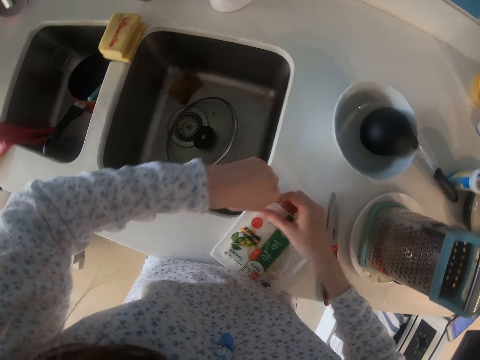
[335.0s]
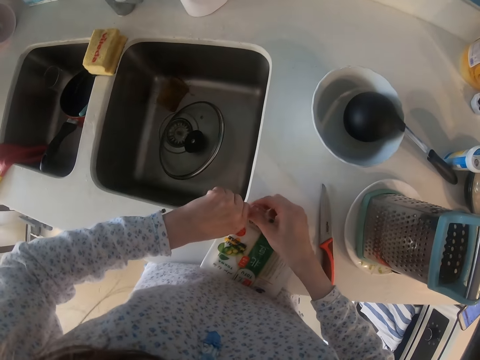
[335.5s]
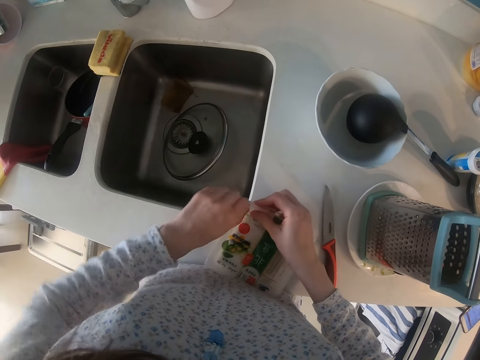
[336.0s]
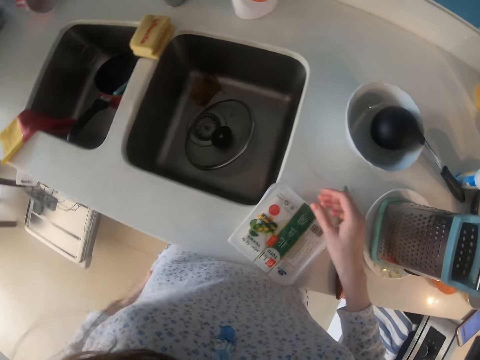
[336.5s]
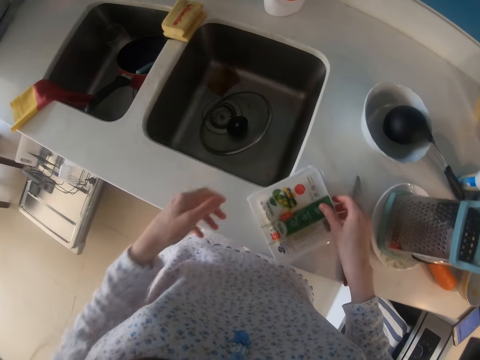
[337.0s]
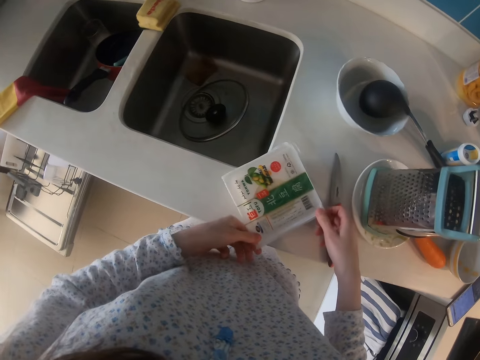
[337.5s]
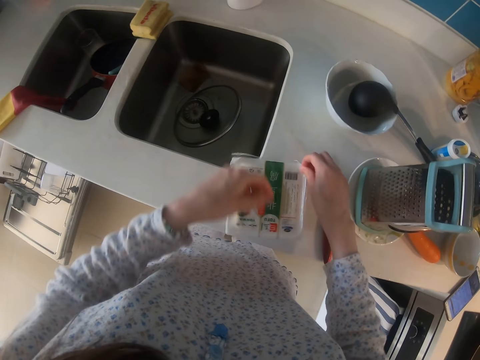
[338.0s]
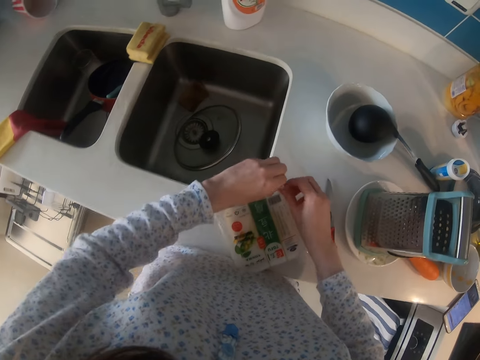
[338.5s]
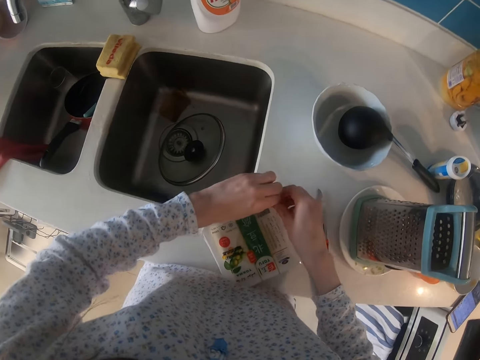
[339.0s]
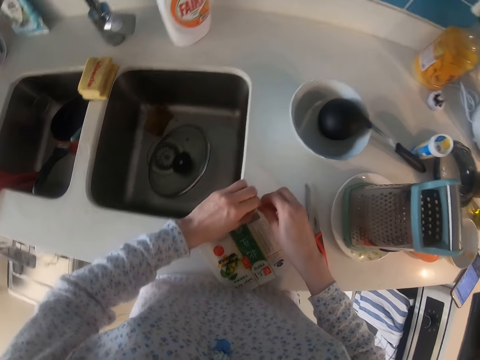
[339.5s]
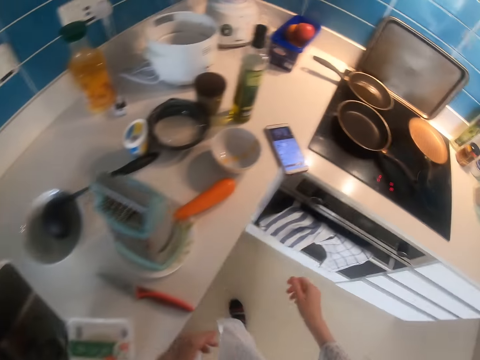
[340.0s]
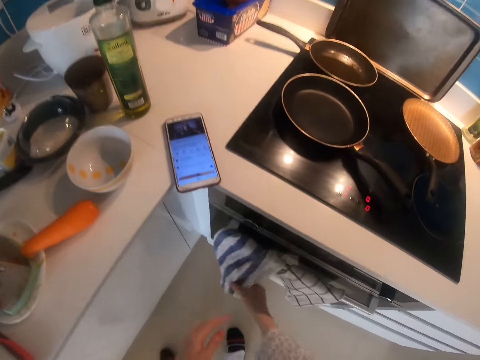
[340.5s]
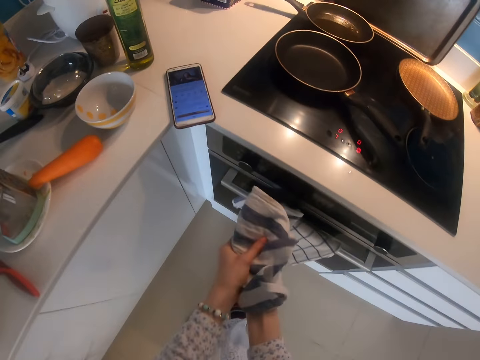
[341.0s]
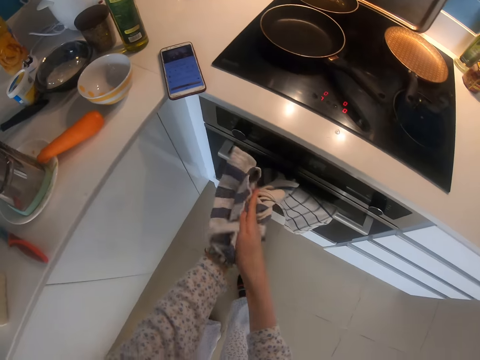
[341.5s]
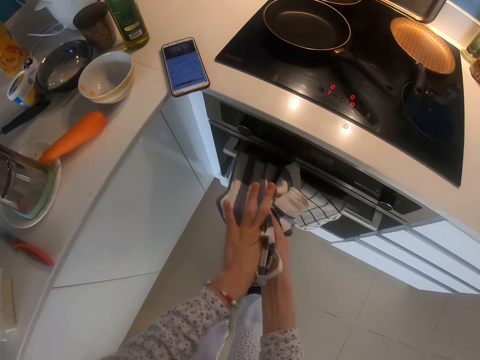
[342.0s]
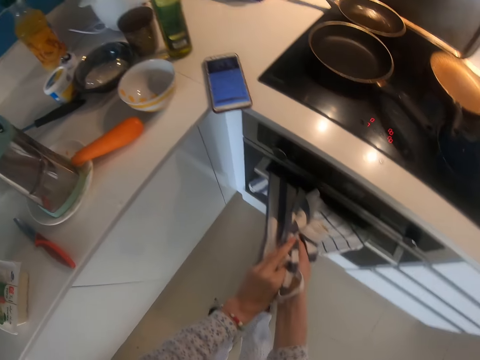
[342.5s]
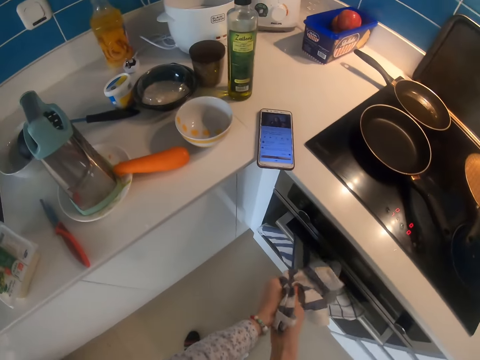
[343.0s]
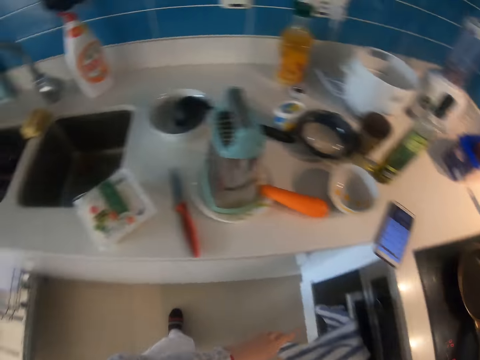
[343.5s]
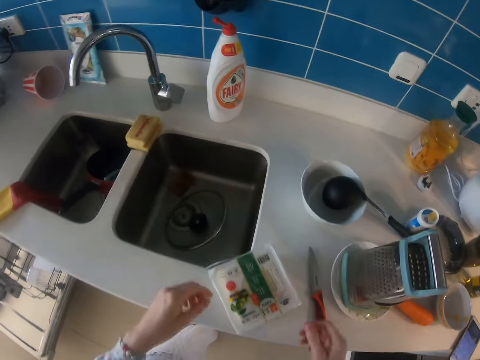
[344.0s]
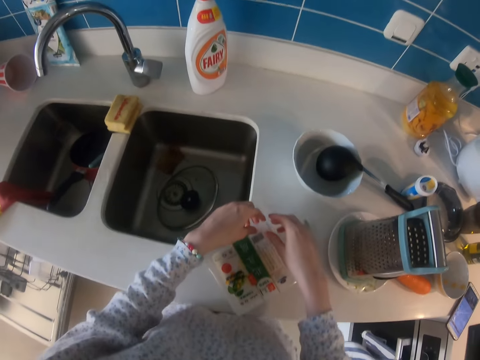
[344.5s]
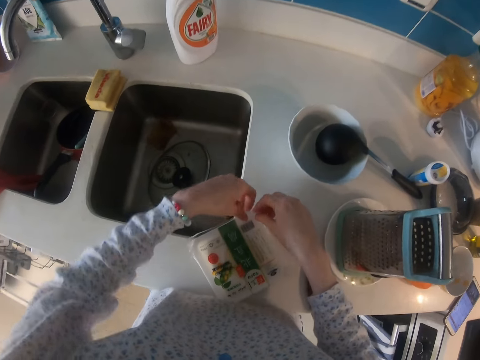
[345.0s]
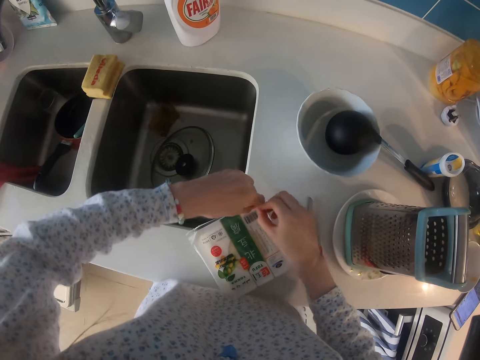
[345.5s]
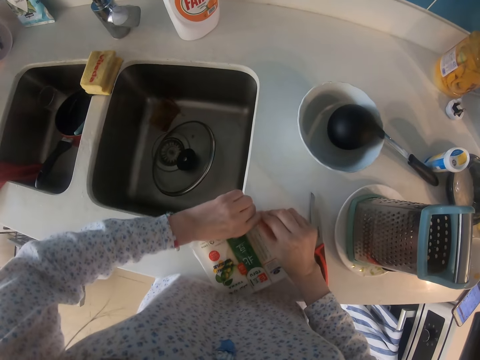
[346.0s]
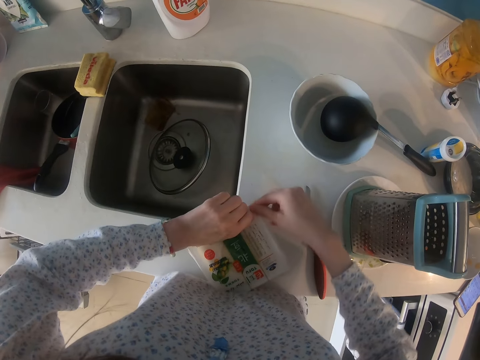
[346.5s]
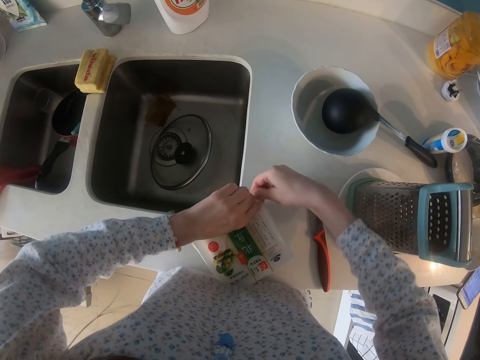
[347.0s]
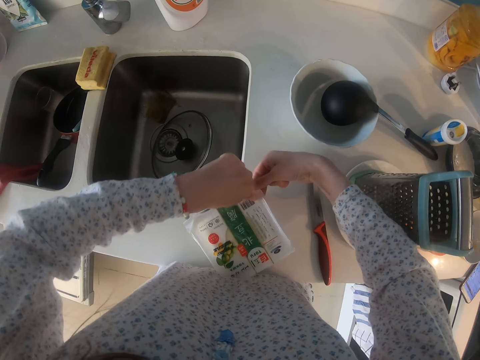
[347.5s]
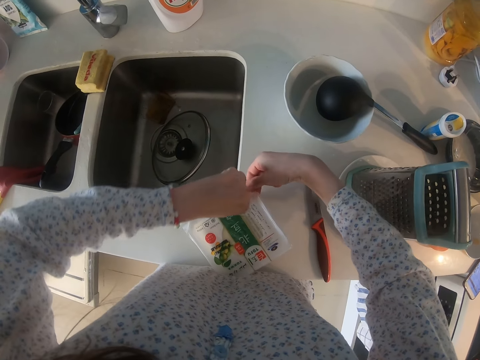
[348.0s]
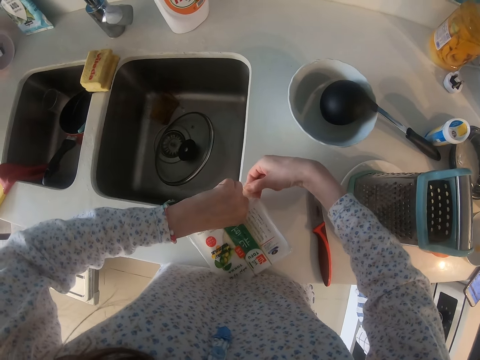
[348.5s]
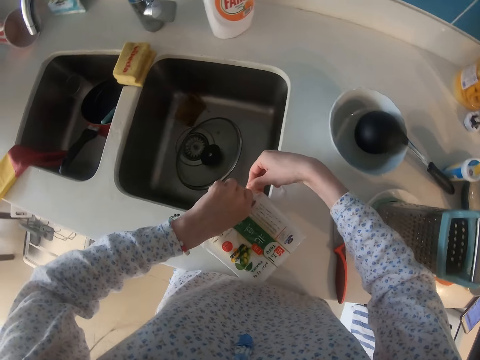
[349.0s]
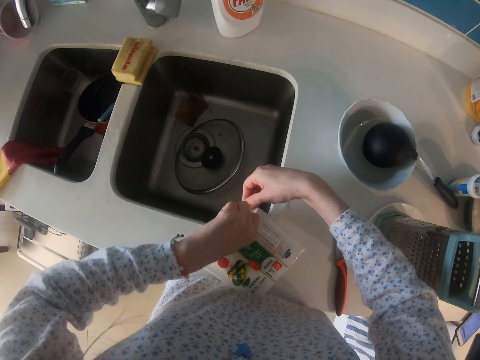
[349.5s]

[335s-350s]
The camera wearer turns a package. She opens the cheese. She wipes her hands on a cloth. She opens the package with both hands.

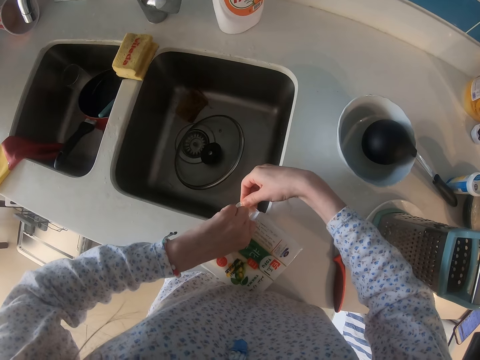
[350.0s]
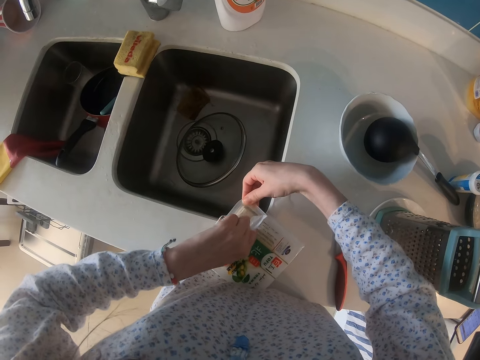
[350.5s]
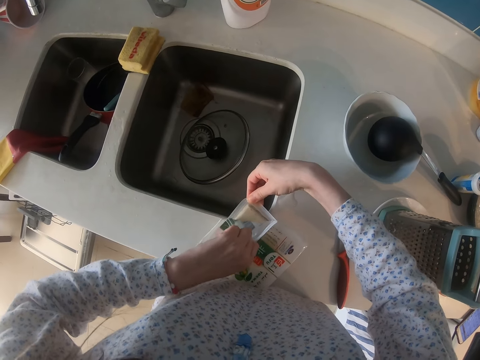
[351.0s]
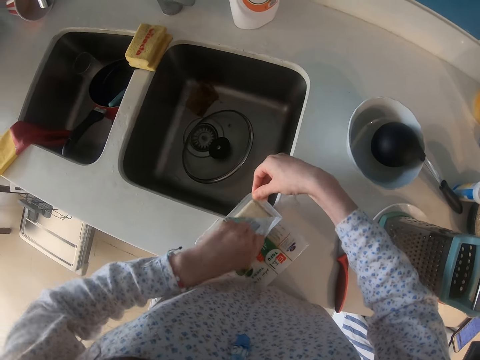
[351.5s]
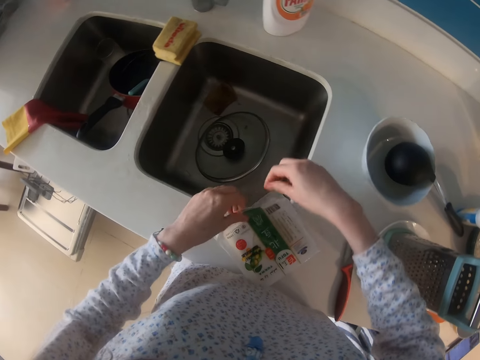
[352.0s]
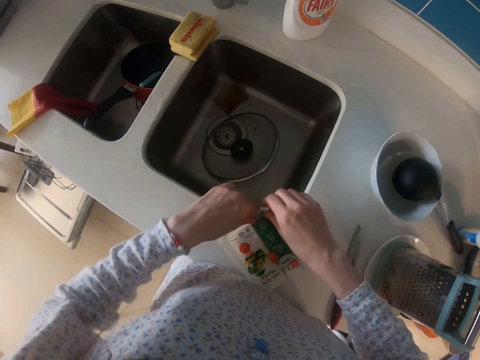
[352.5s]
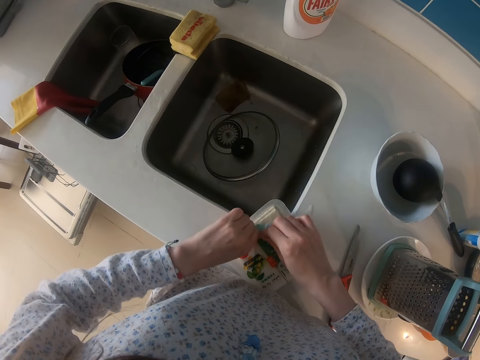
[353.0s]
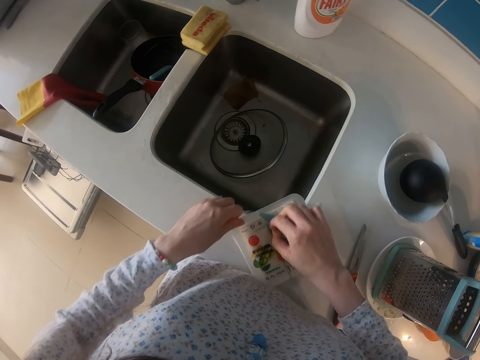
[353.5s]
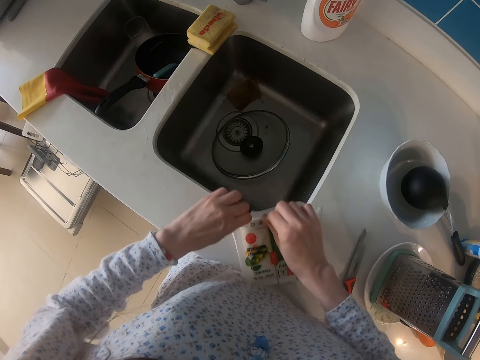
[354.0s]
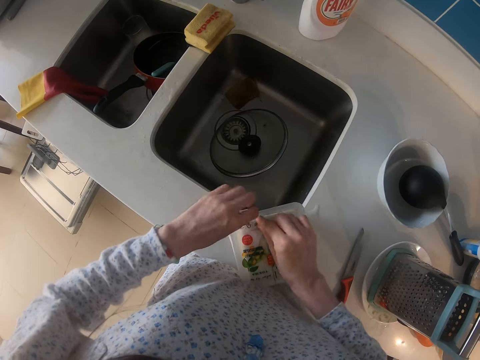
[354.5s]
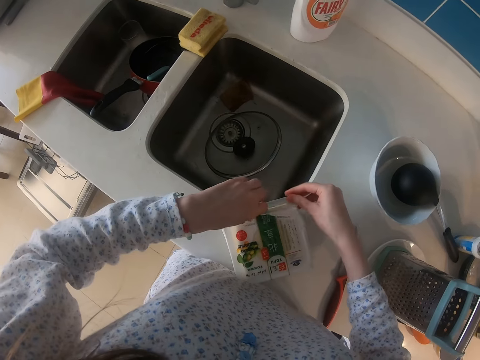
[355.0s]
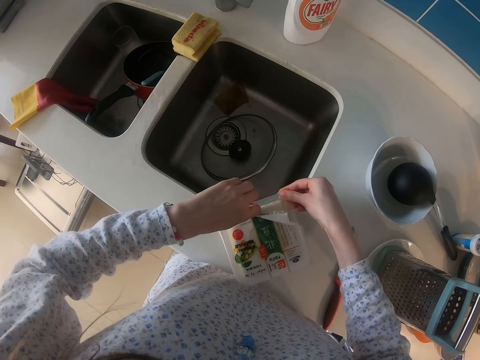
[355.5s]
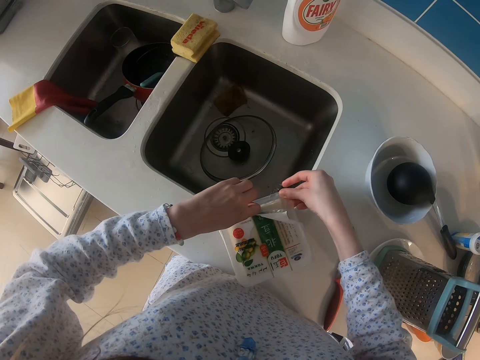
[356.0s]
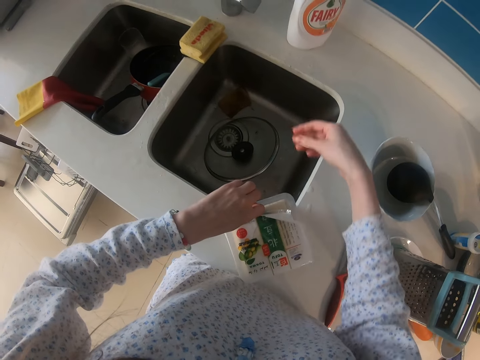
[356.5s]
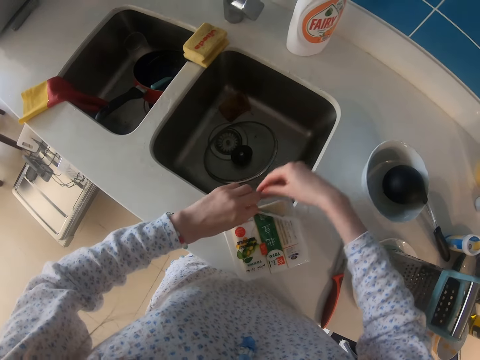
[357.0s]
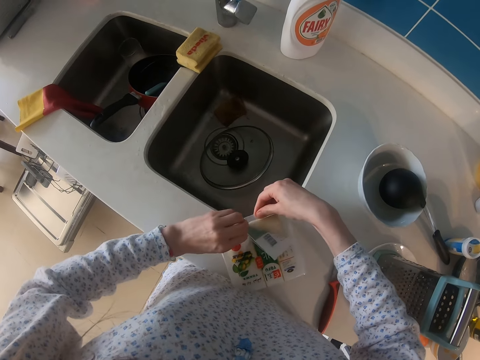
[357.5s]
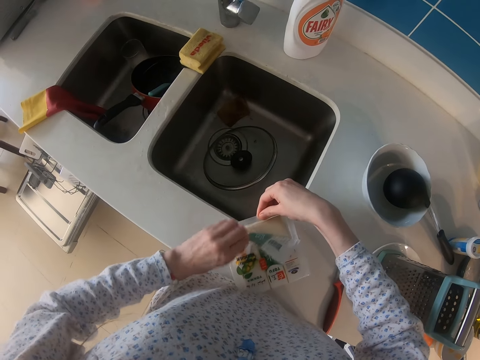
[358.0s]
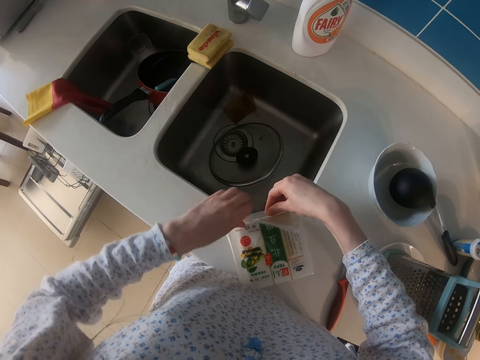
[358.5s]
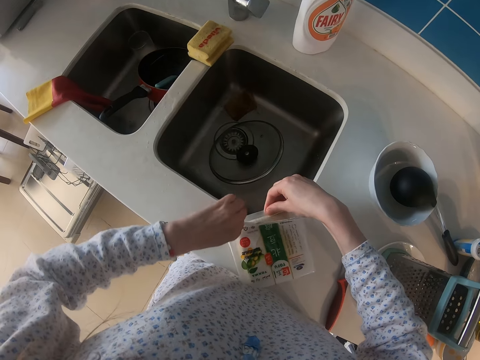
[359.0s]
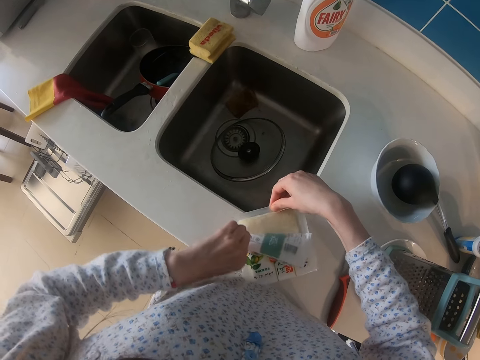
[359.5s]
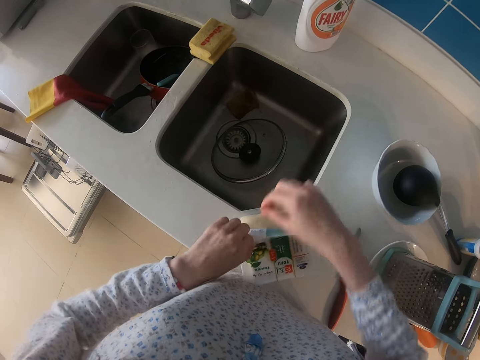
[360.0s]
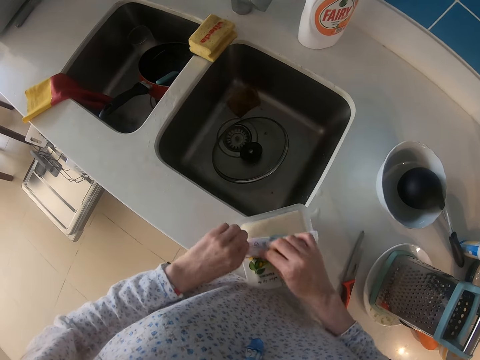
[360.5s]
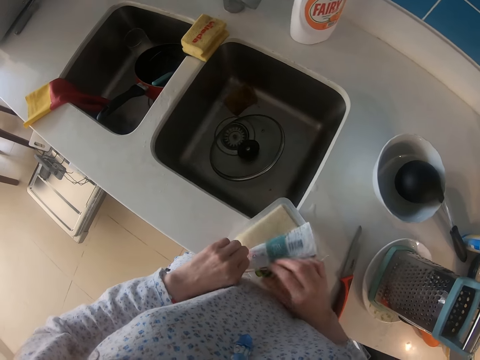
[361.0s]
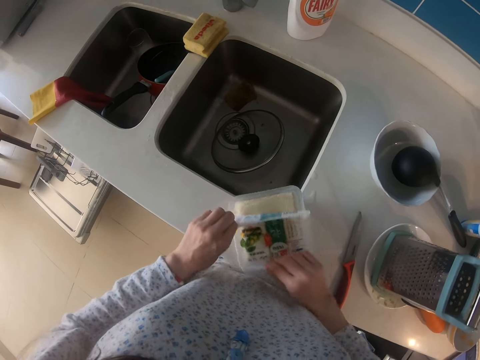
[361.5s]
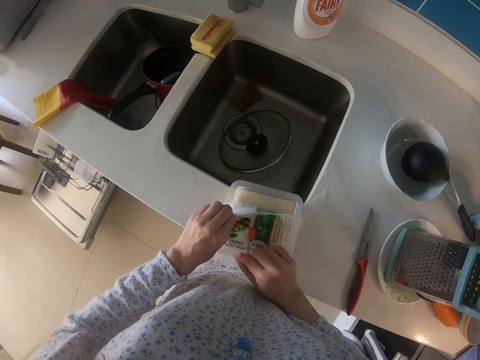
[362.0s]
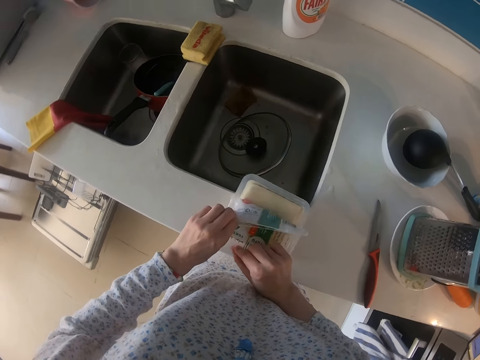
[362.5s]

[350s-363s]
The camera wearer pulls a plastic wrap.
